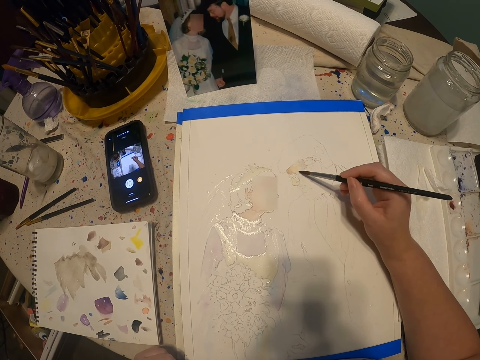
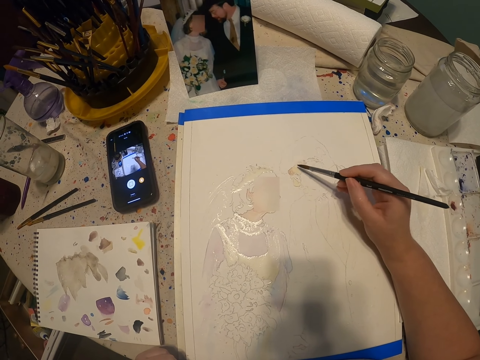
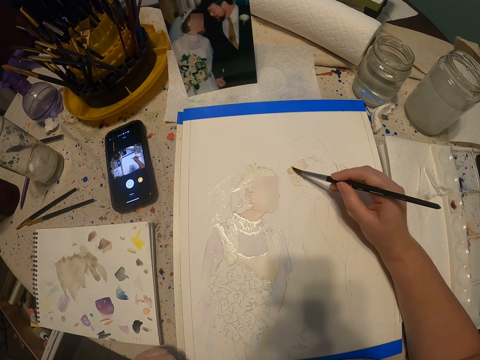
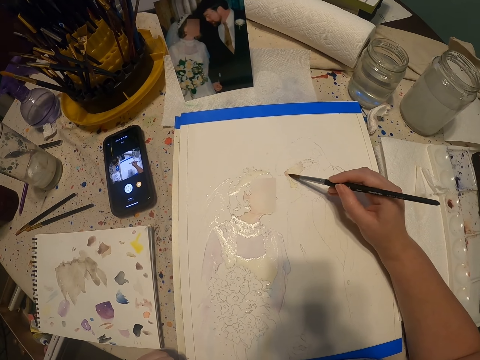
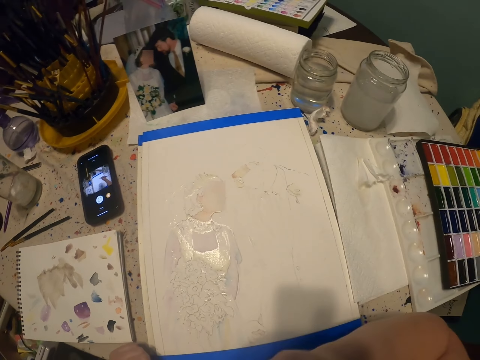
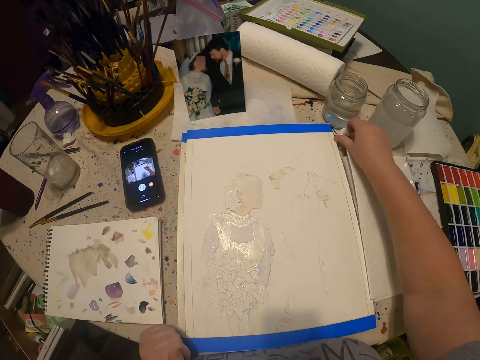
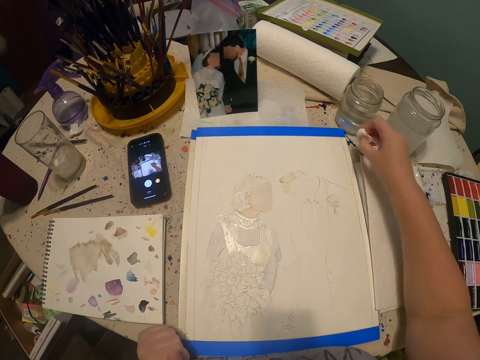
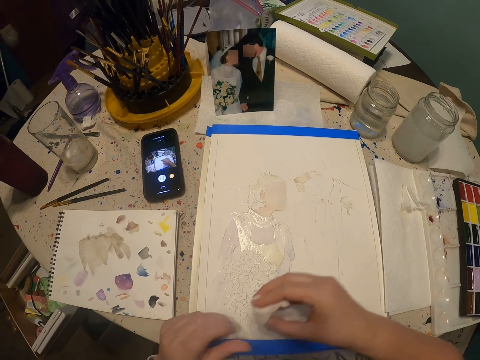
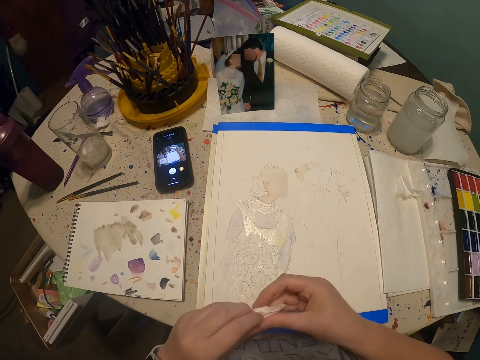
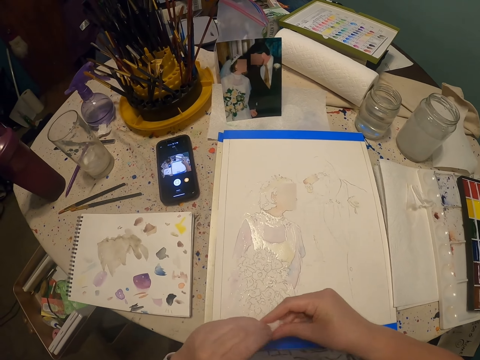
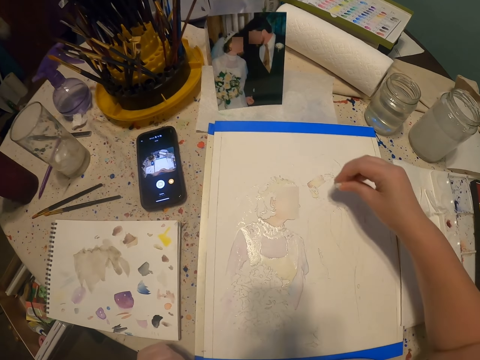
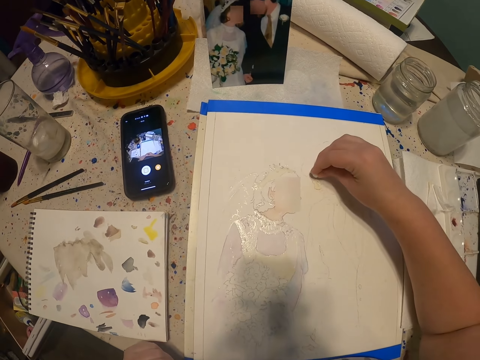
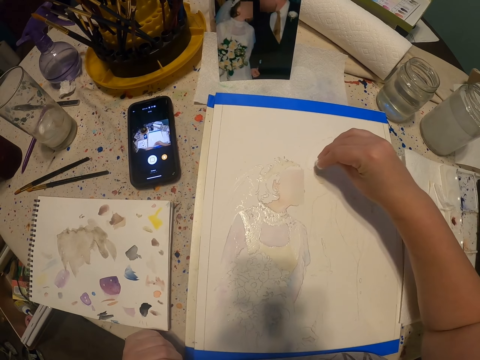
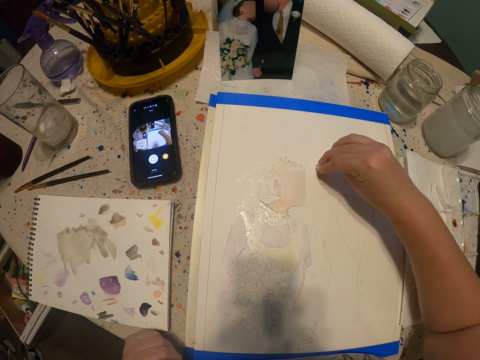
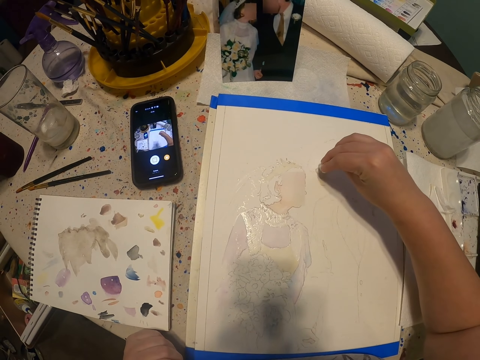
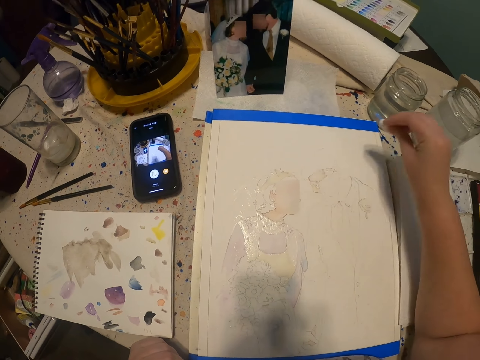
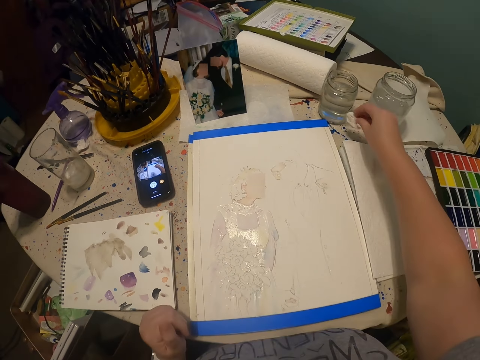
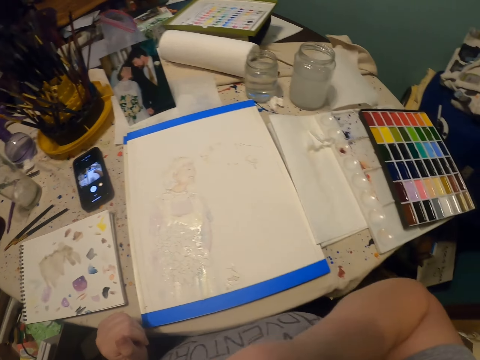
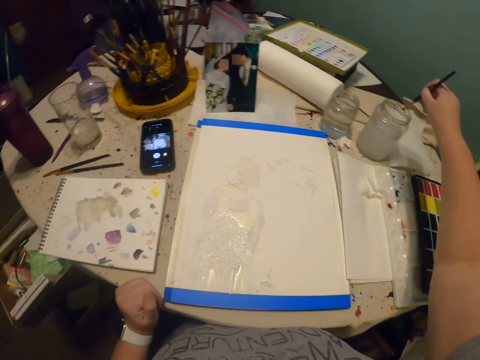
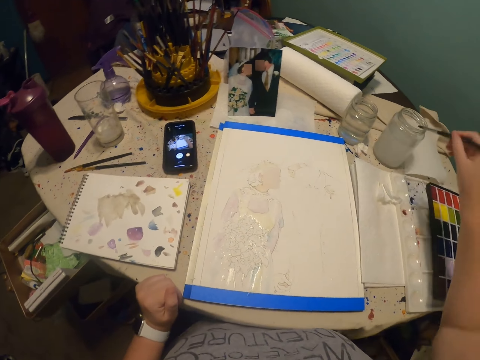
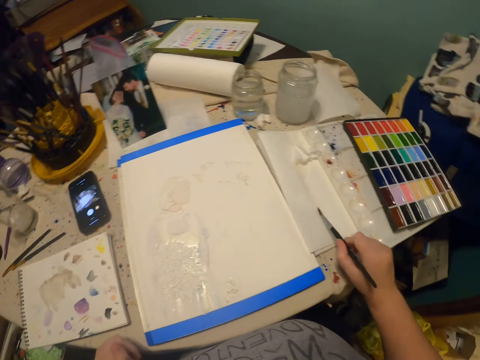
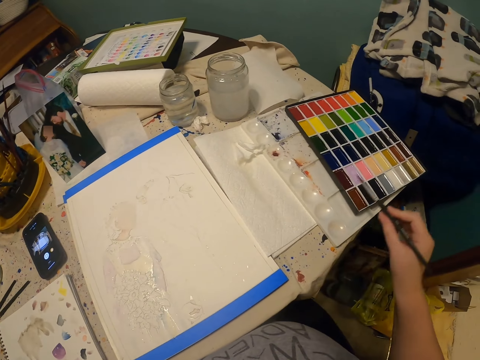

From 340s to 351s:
The camera wearer moves the hand. They pick up a piece of paper towel or tissue. They touch the tissue. They fold the paper towel. They wipe the excess paint with the tissue. They put the tissue on the table. They take the paint brush. They dip the paint brush in water. They rub the paint brush on the paper.

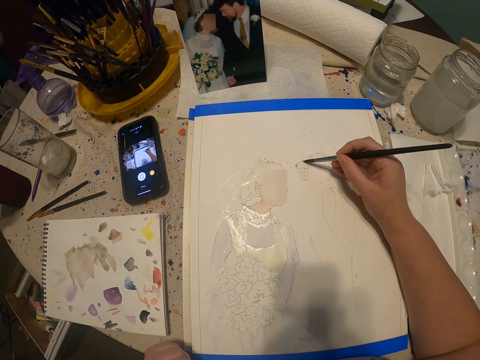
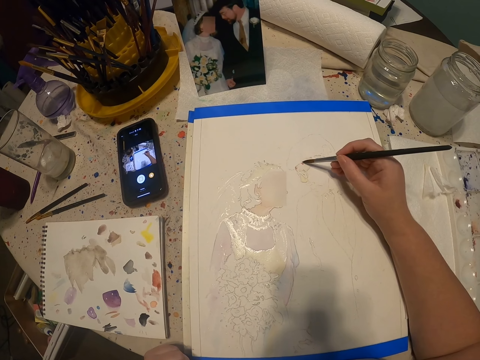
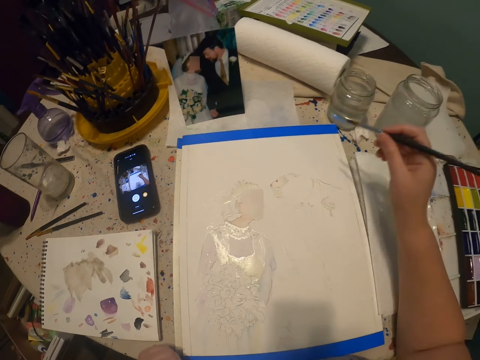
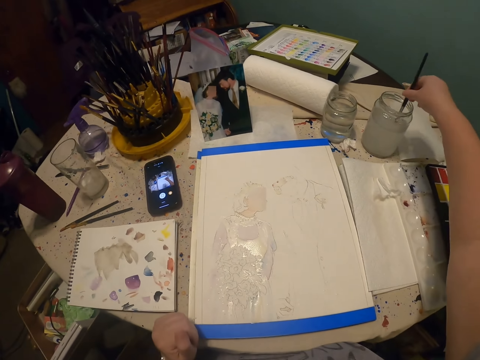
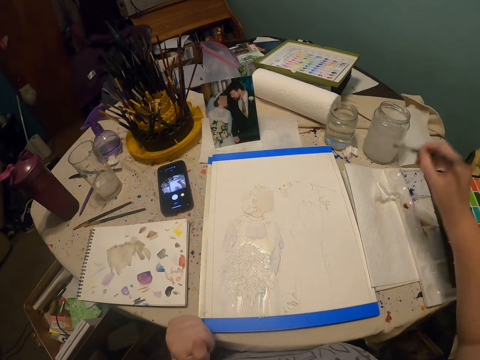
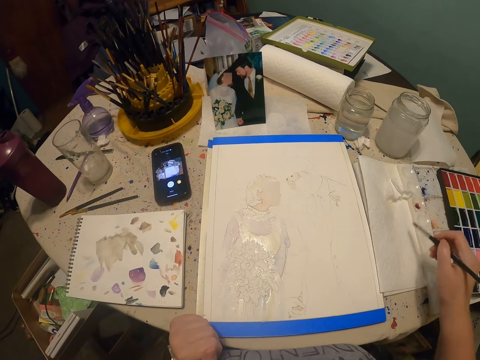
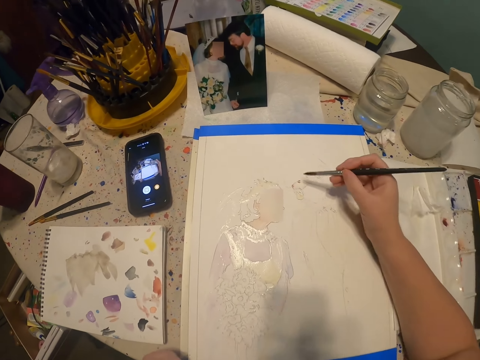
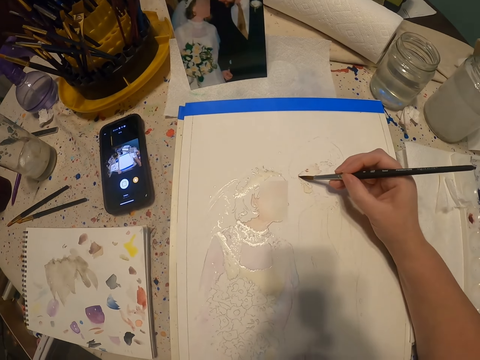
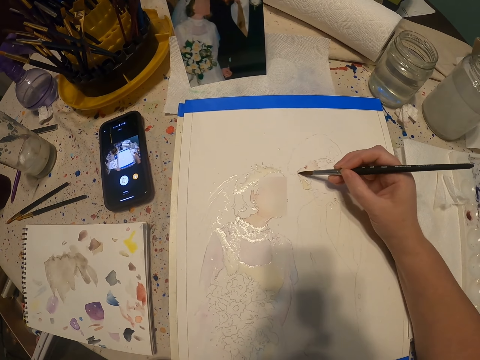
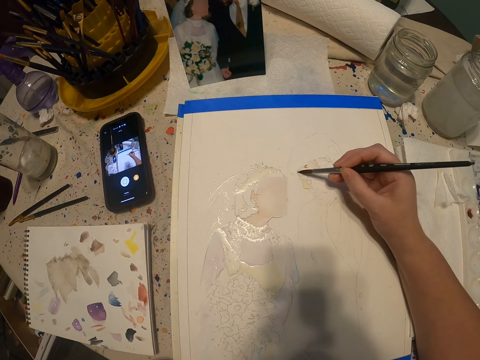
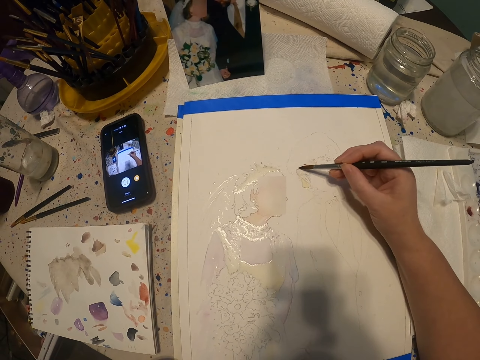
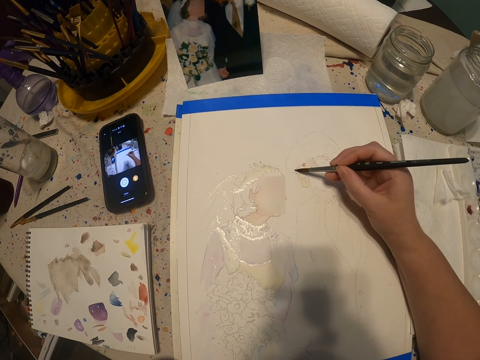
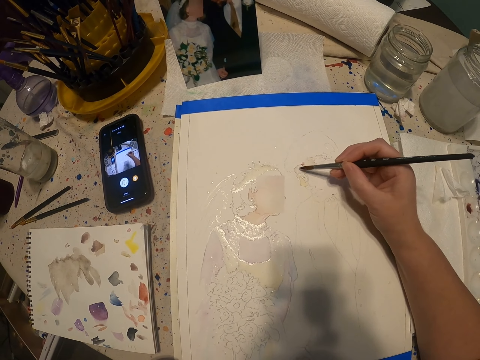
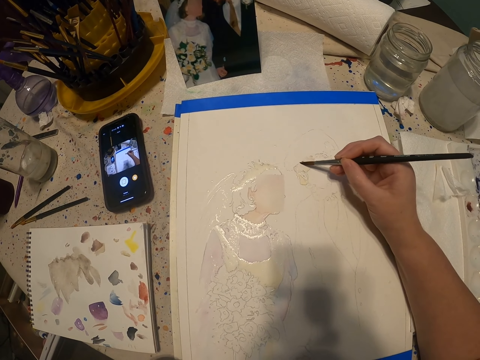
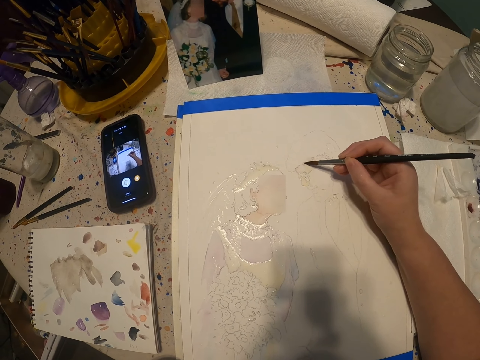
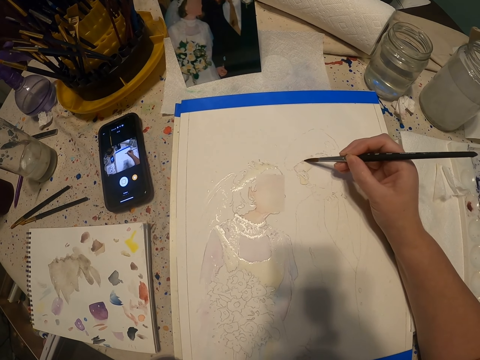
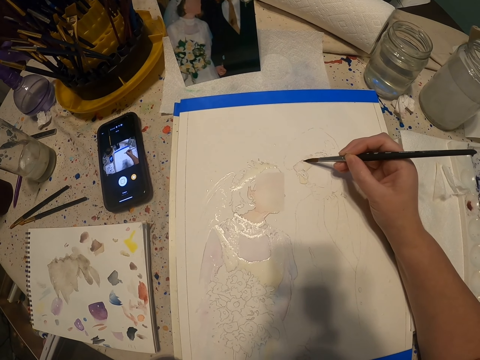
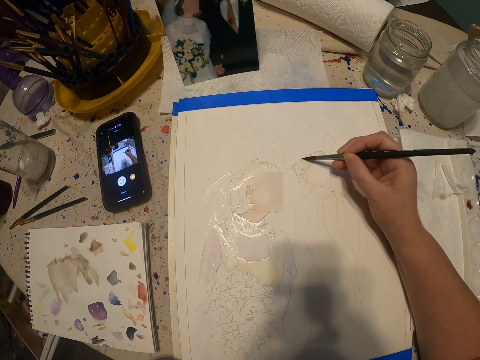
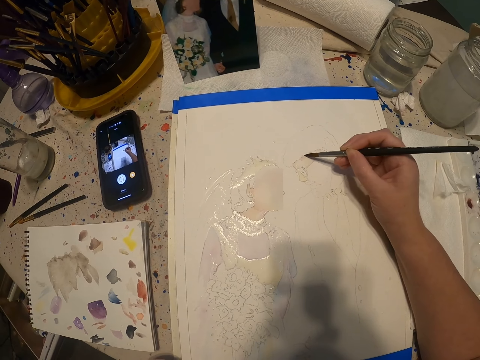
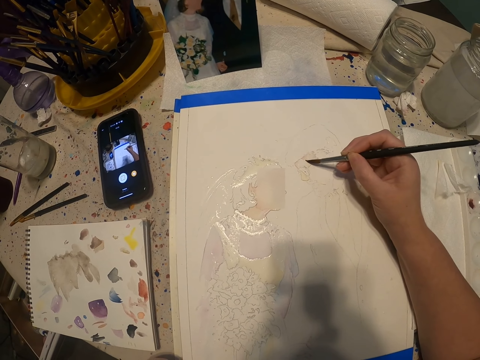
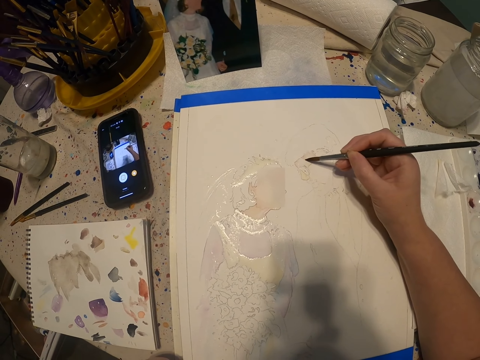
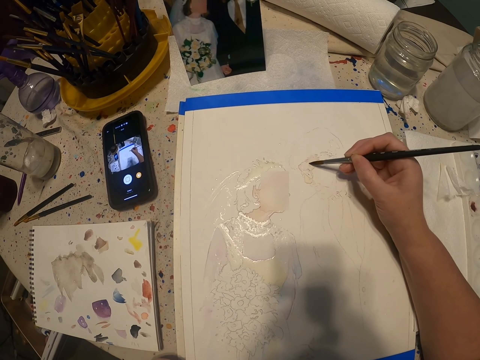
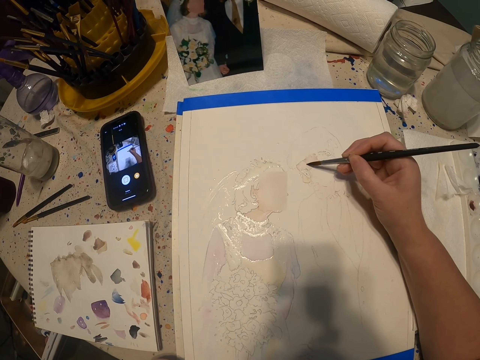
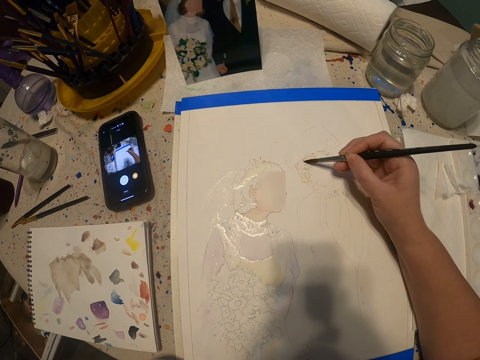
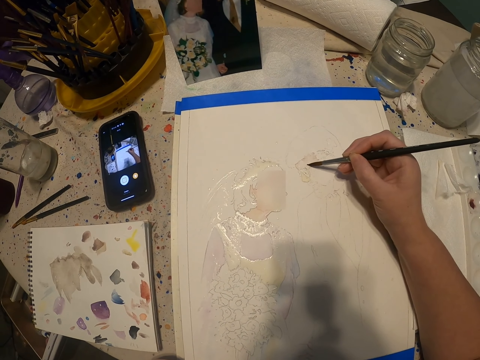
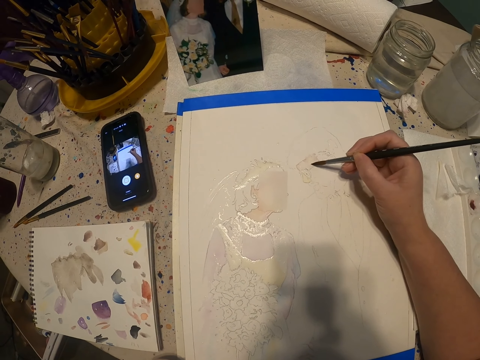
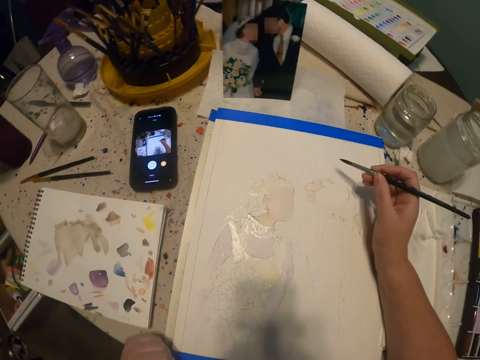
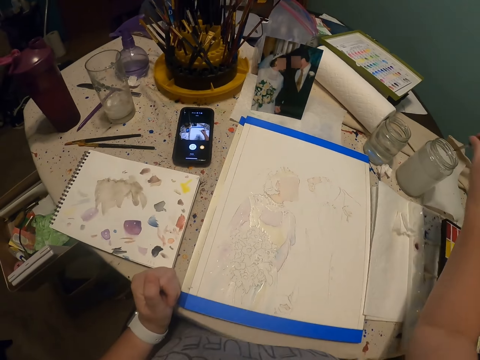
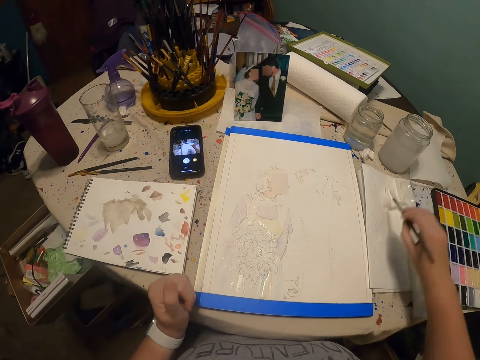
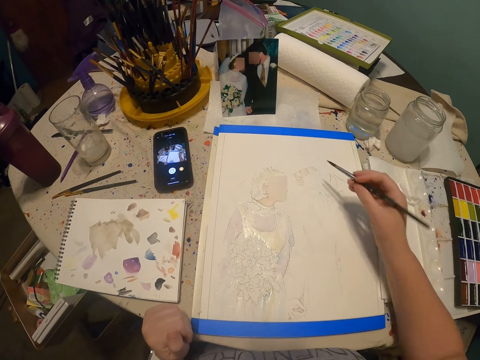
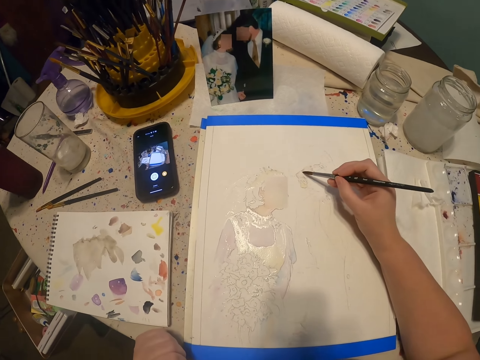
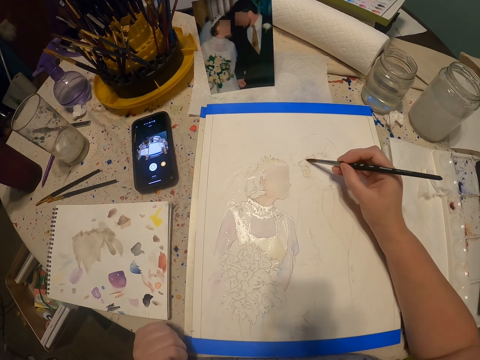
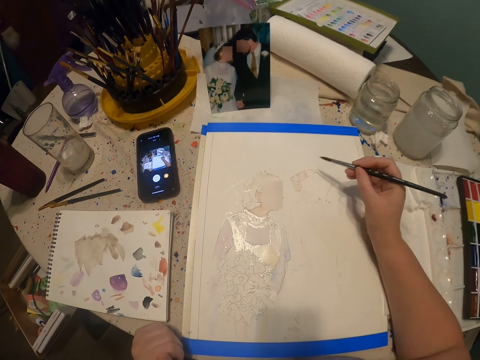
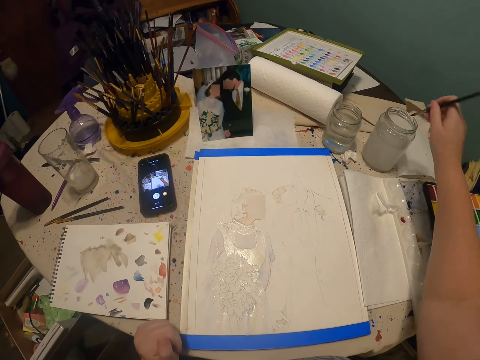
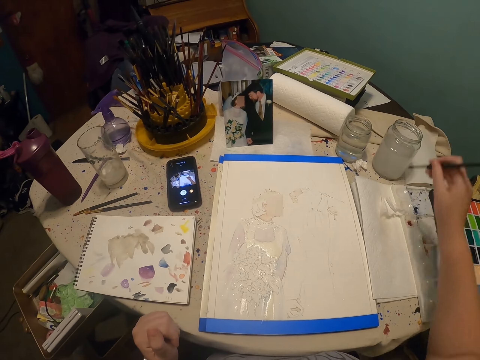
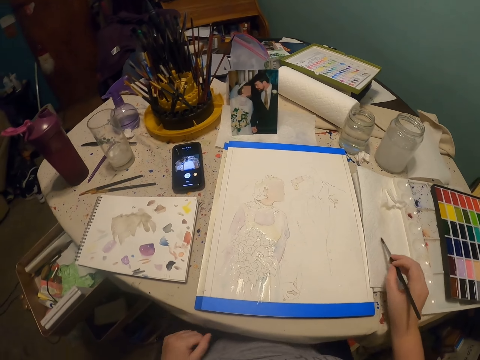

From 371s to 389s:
The camera wearer dips the brush in water. They rub the paint brush on the paper. They paint the drawing with the paint brush. They drop the paint brush in water. They dip the paint brush in water. They rub the paint brush on the paper. They paint with the paint brush. They dip the paint brush in water. They rub the paint brush on the paper and dry the paint brush.
